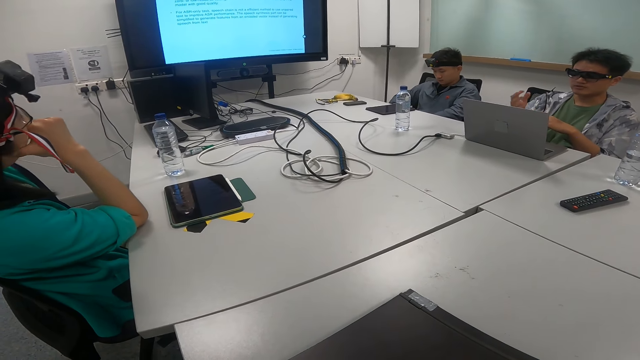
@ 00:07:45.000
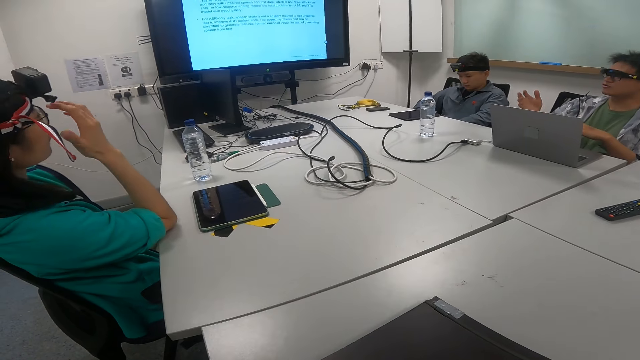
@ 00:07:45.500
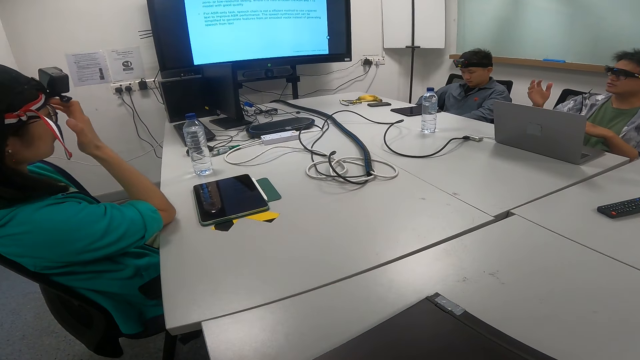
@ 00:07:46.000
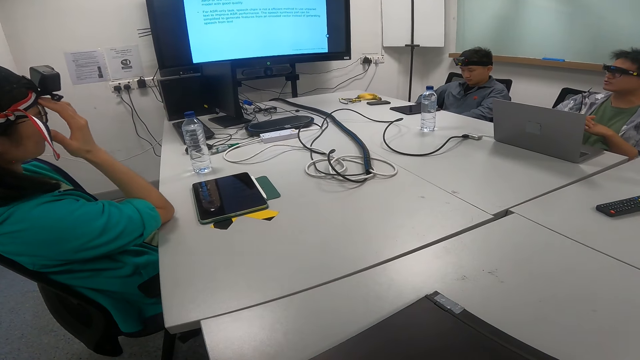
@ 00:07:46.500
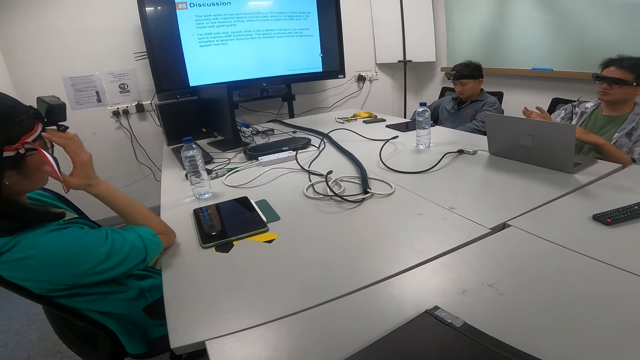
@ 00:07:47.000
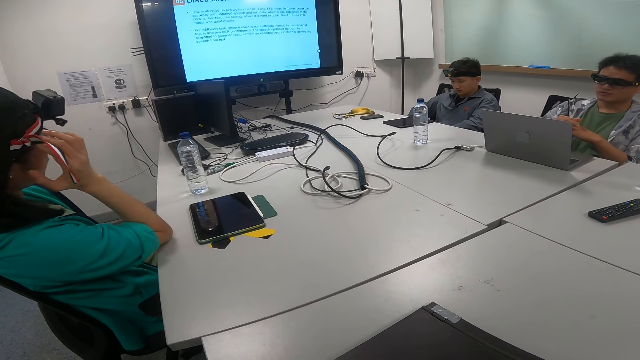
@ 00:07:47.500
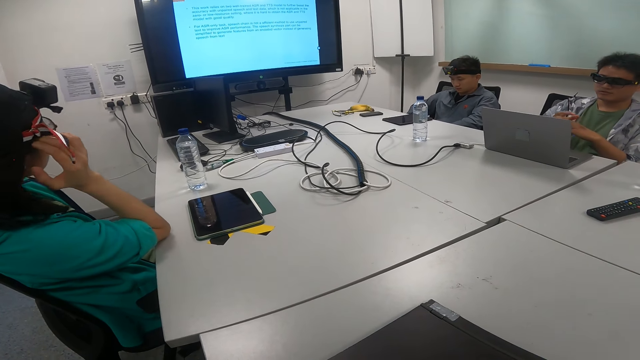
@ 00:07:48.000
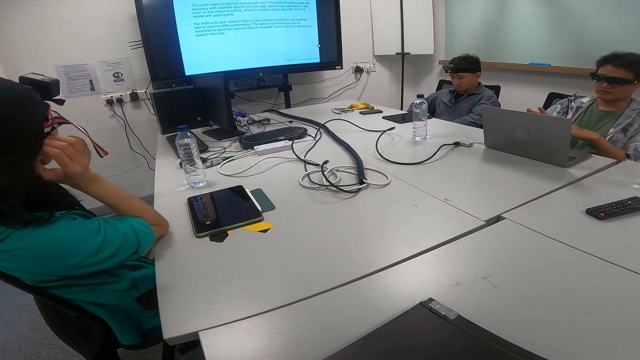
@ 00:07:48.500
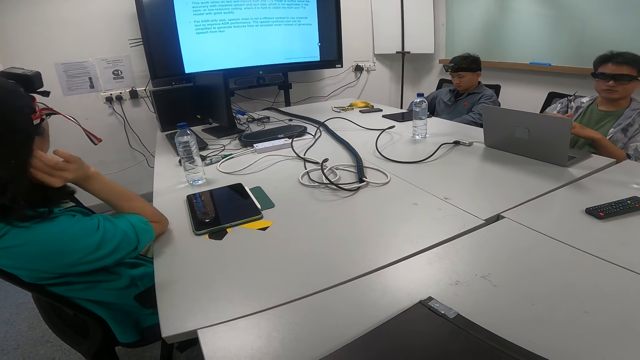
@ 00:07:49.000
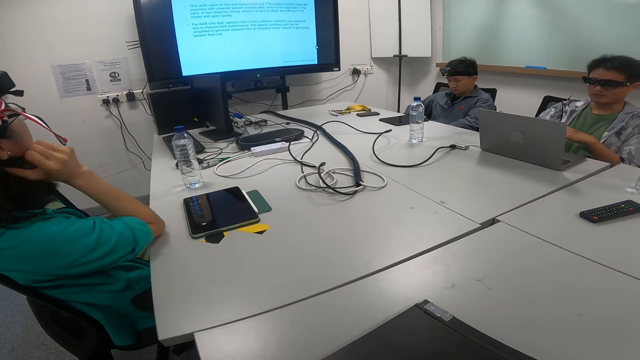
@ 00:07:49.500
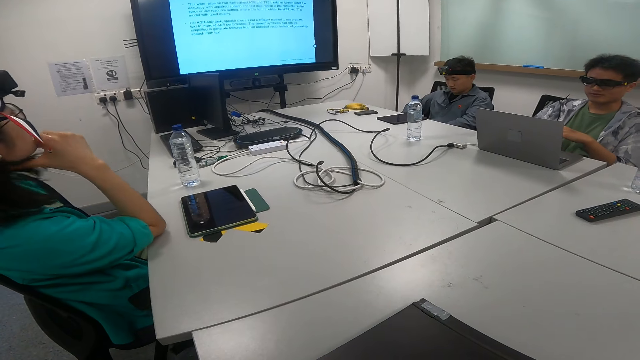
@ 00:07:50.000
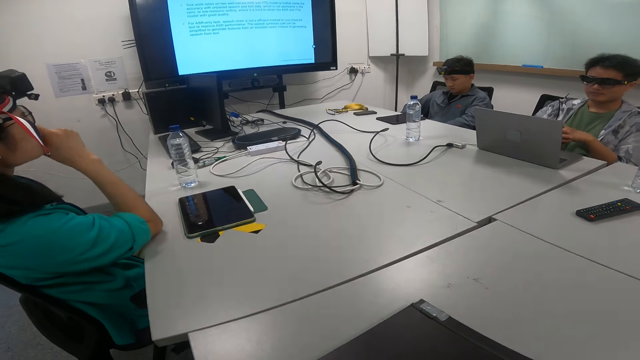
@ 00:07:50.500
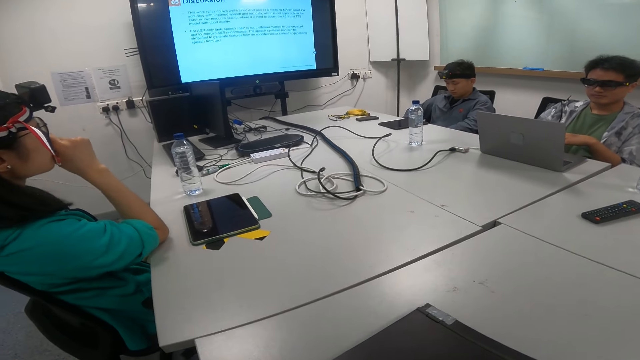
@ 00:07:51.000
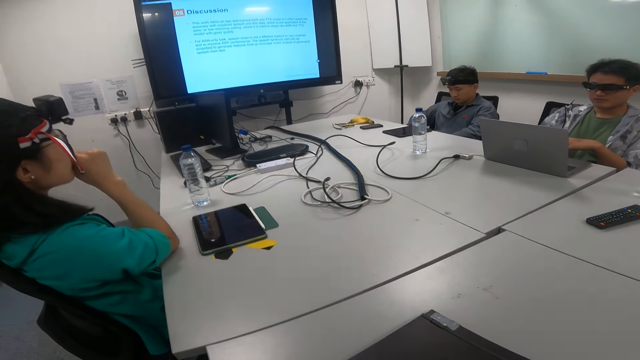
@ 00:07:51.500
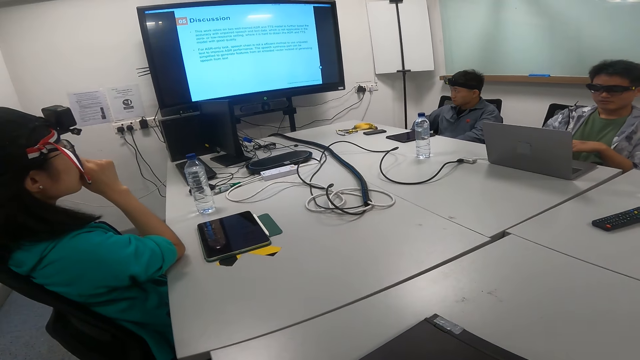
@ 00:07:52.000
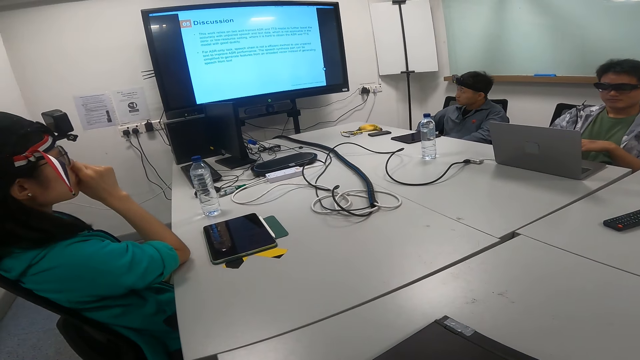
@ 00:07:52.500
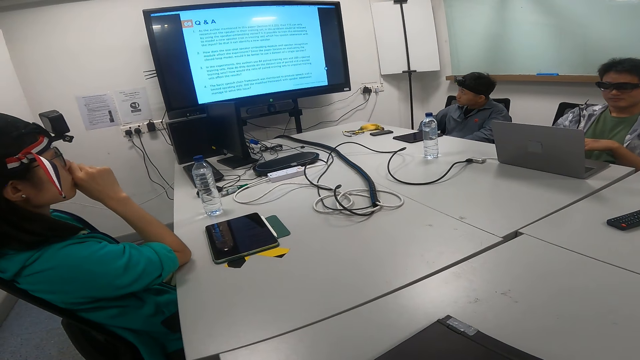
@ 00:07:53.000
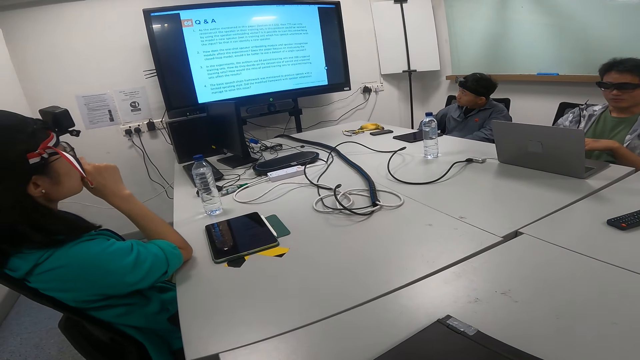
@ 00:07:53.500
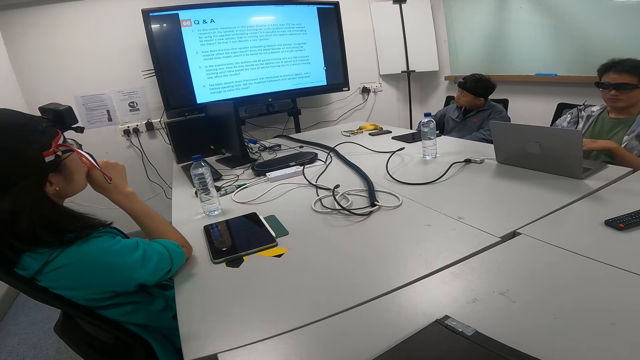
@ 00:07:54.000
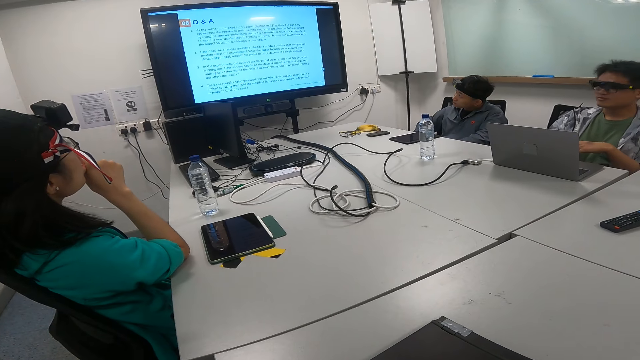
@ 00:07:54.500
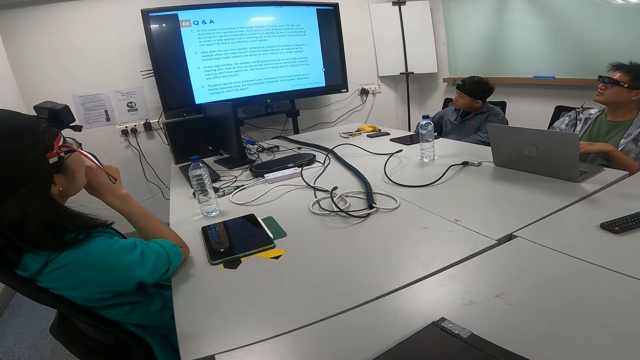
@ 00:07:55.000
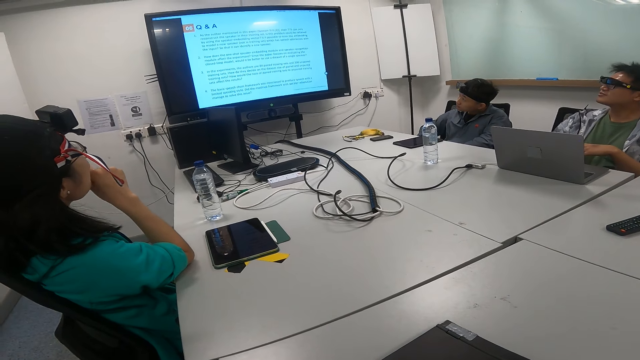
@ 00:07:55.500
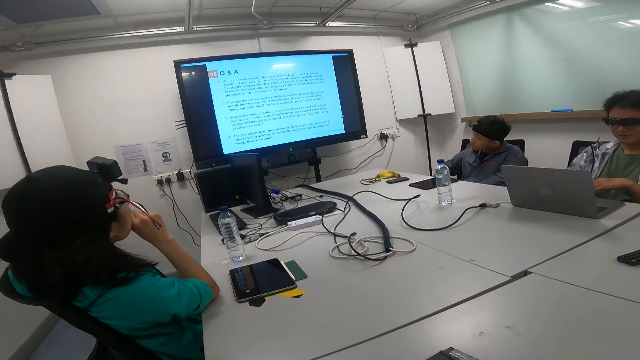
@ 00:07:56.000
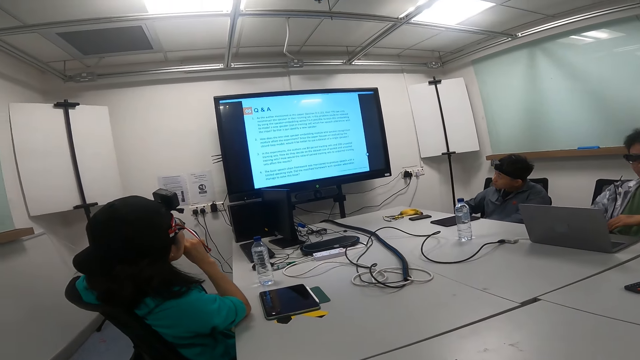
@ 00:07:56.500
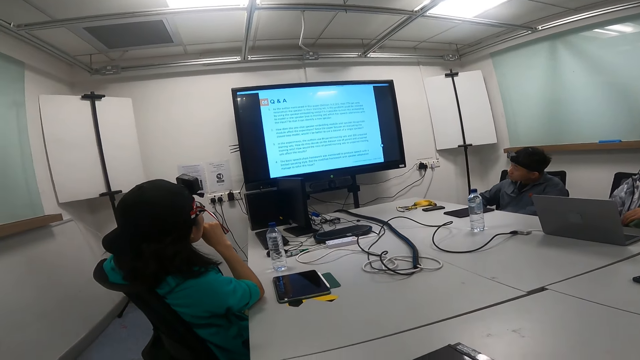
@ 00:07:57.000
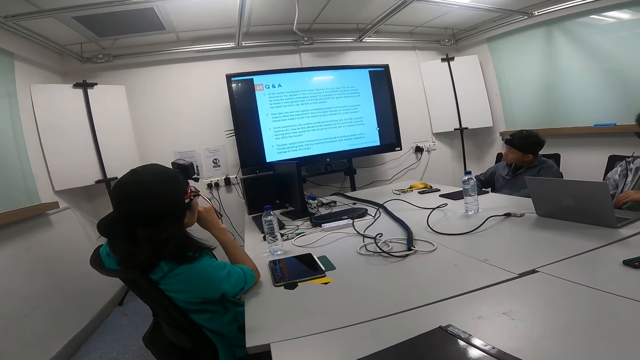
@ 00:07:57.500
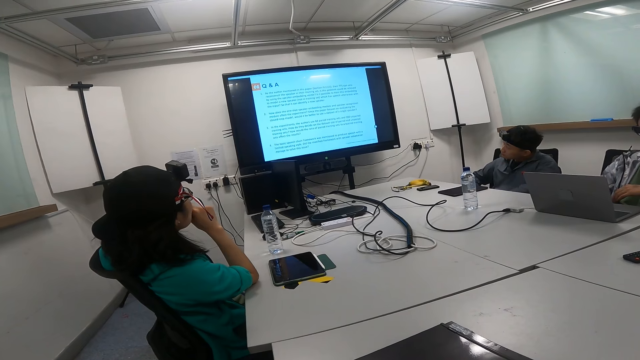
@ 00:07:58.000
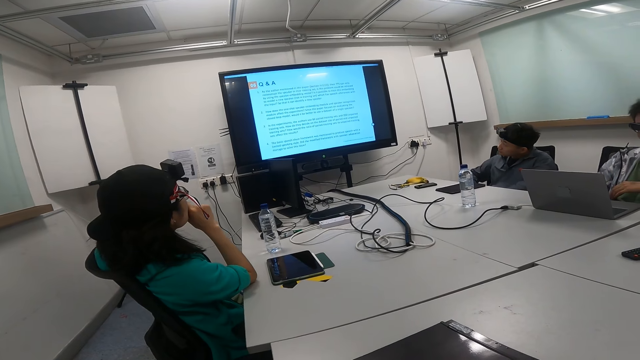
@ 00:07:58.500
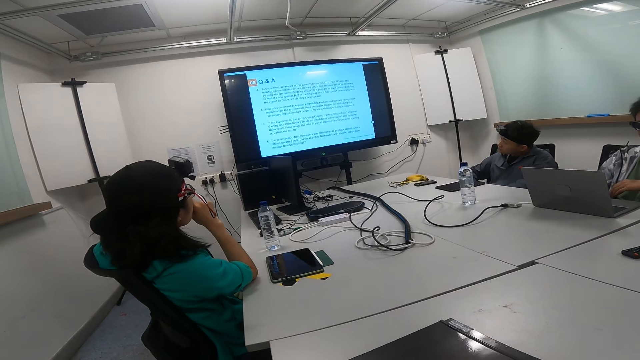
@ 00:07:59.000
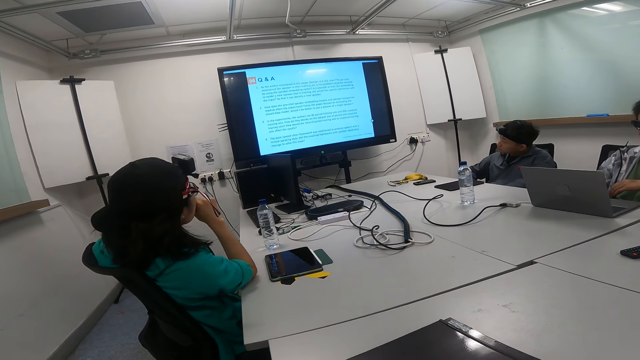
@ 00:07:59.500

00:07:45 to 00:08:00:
A man looks at the television screen and looks at the laptop. The man looks at the television screen and looks at the laptop.

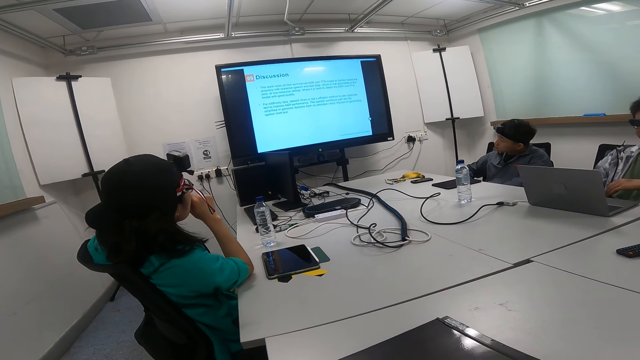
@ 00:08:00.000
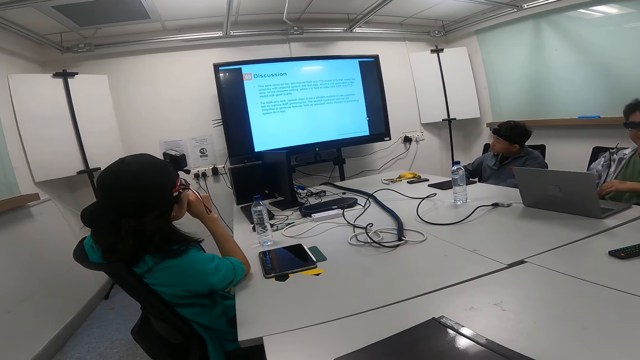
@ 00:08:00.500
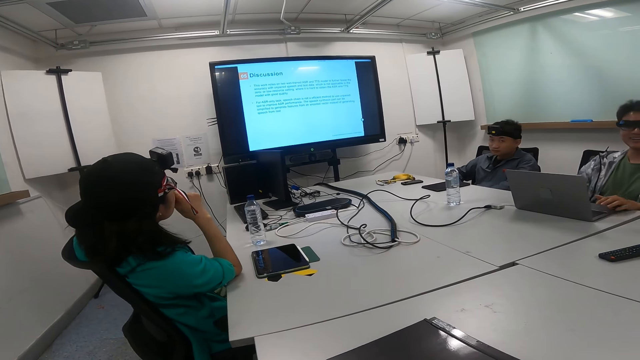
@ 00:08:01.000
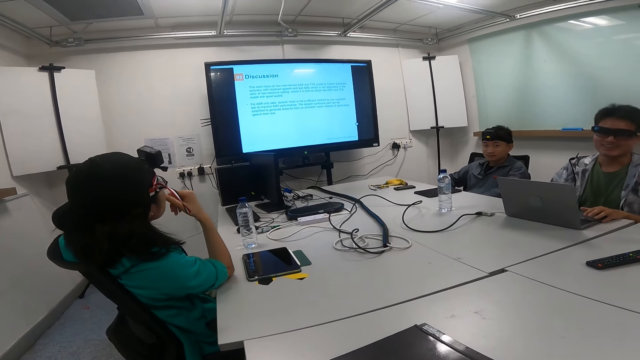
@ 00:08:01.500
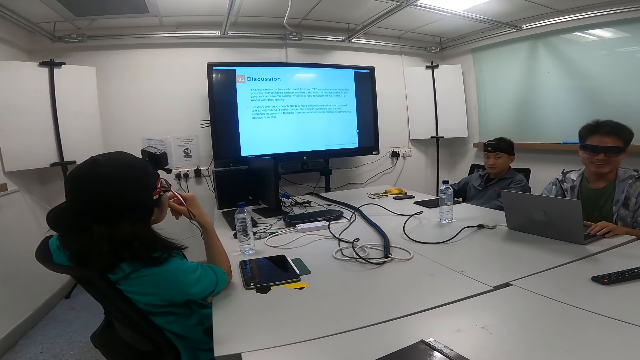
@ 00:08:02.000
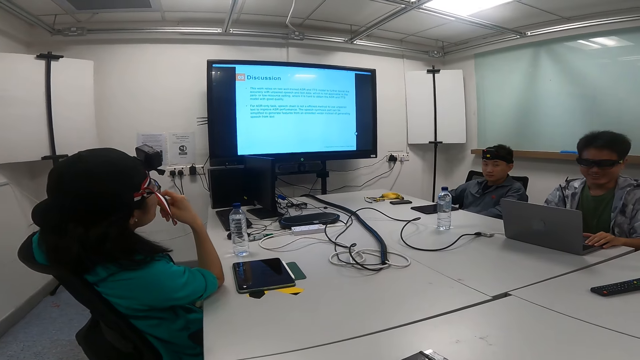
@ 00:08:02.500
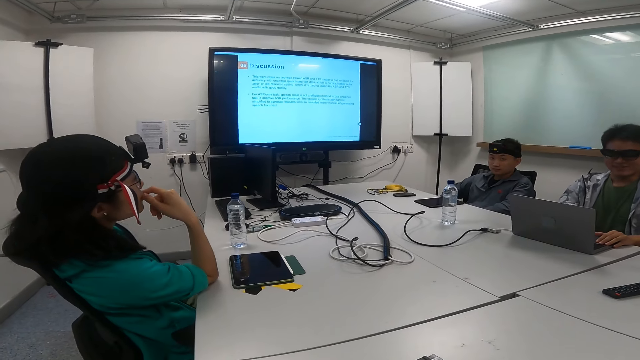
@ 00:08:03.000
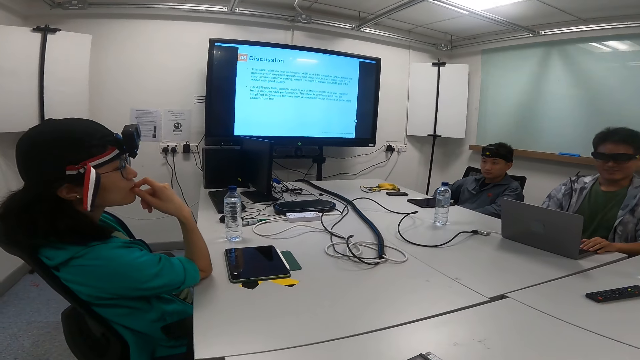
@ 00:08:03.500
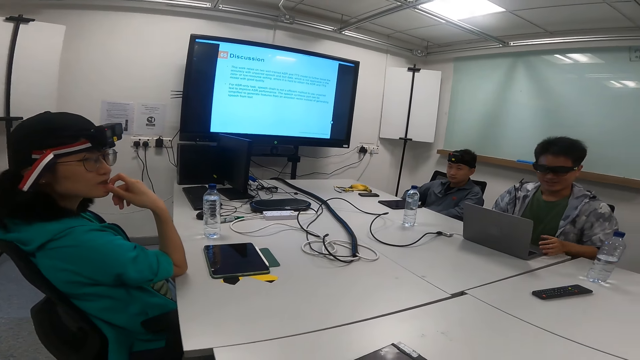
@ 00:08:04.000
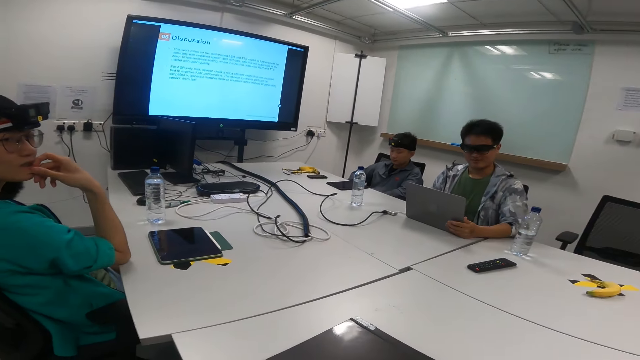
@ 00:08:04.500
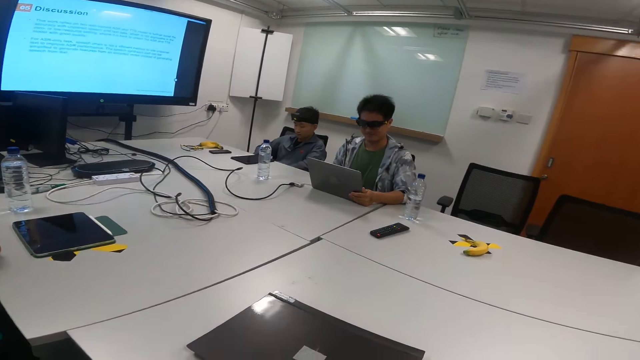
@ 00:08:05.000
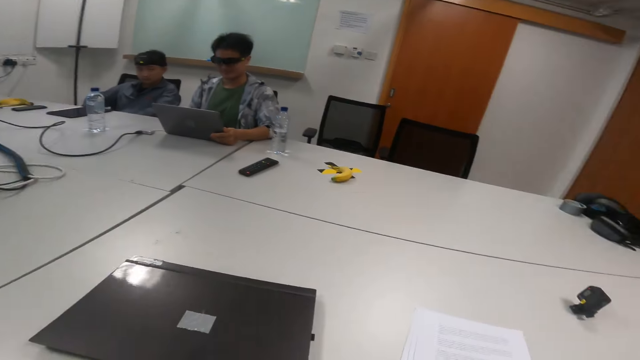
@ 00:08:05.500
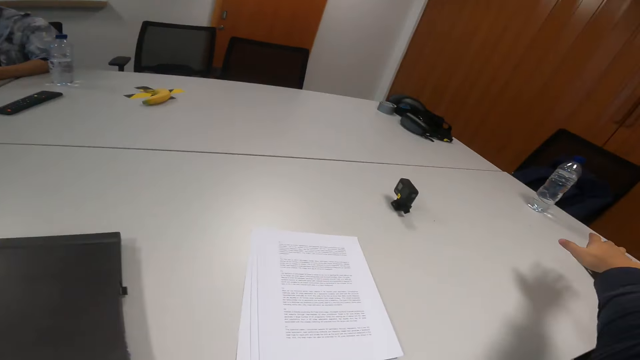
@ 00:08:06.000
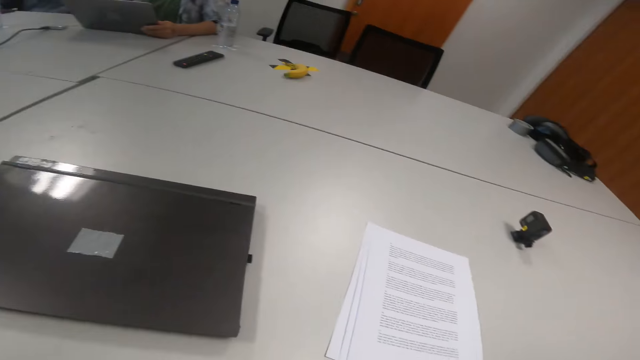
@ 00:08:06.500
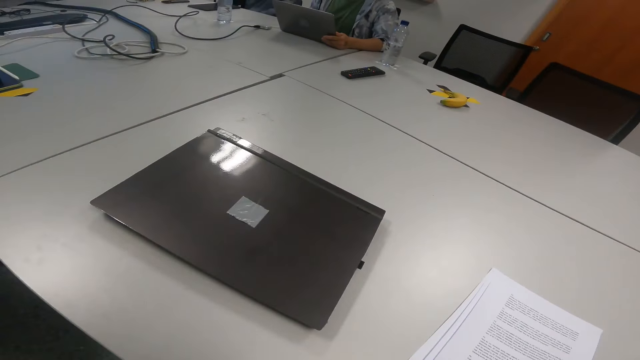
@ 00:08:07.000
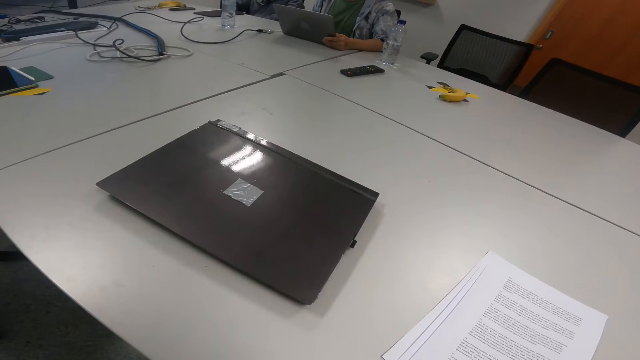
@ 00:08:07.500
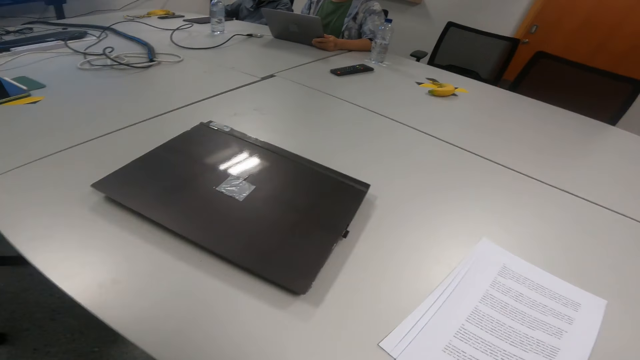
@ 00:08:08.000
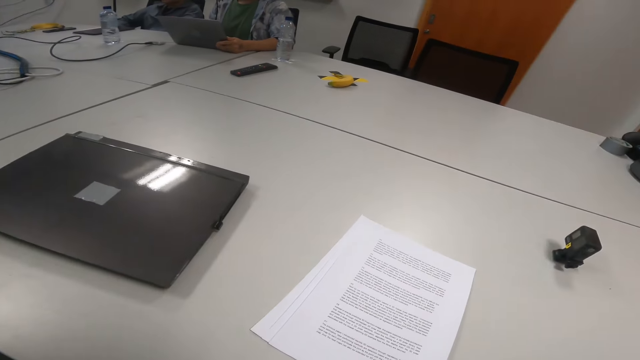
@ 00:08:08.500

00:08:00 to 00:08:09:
A man adjusts his laptop. The camera wearer looks around. They talk to a woman, a man and another man.
